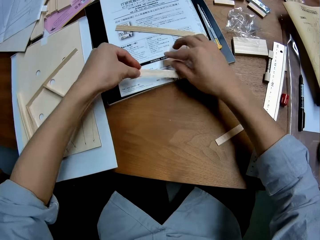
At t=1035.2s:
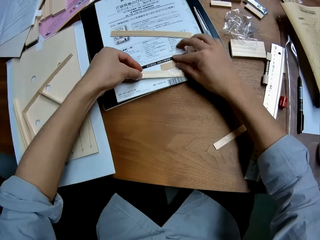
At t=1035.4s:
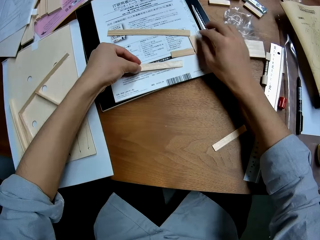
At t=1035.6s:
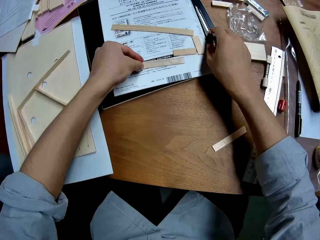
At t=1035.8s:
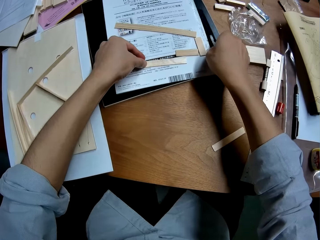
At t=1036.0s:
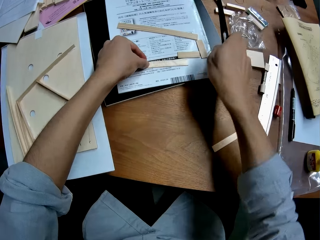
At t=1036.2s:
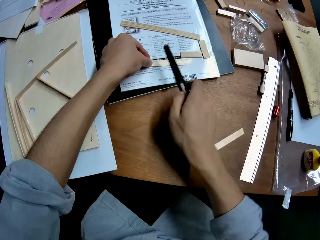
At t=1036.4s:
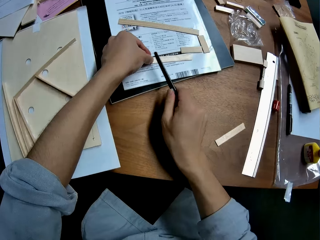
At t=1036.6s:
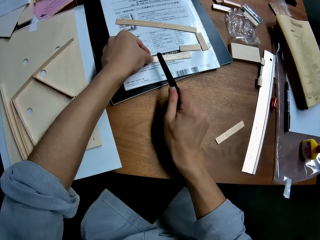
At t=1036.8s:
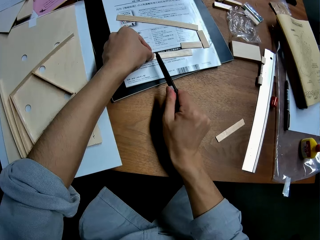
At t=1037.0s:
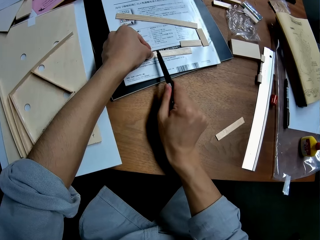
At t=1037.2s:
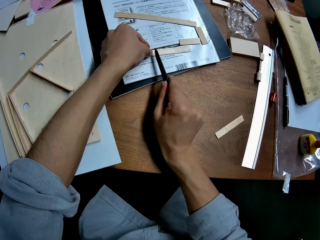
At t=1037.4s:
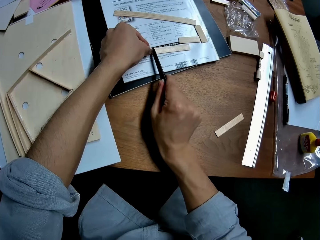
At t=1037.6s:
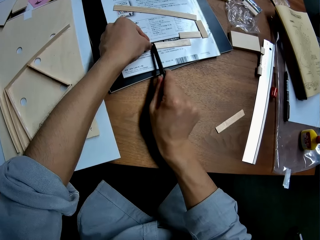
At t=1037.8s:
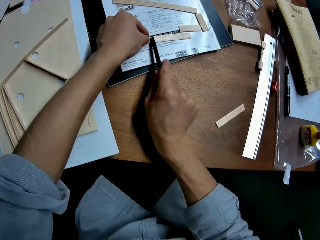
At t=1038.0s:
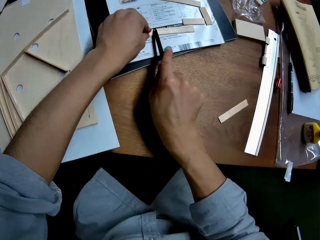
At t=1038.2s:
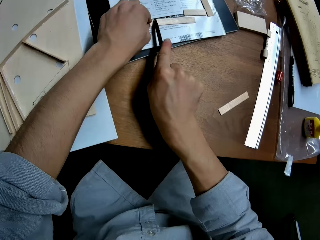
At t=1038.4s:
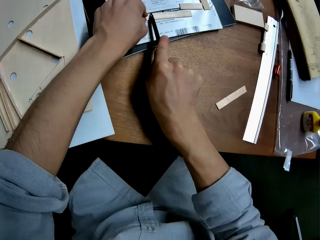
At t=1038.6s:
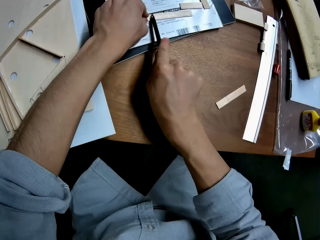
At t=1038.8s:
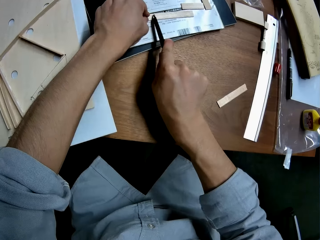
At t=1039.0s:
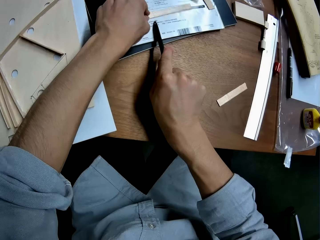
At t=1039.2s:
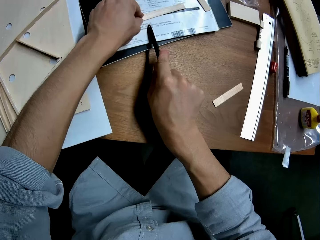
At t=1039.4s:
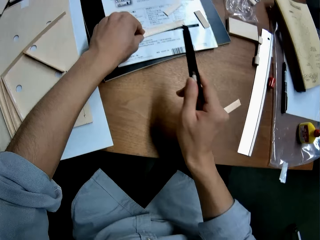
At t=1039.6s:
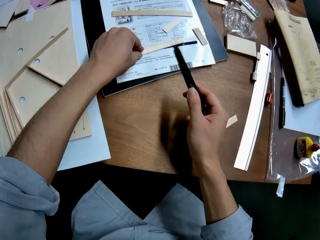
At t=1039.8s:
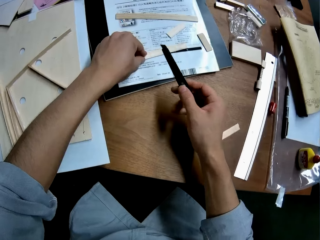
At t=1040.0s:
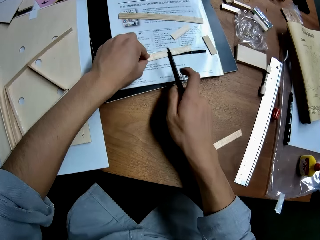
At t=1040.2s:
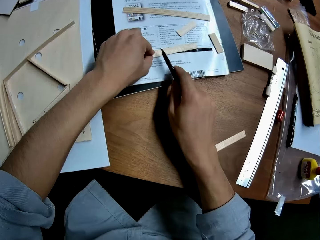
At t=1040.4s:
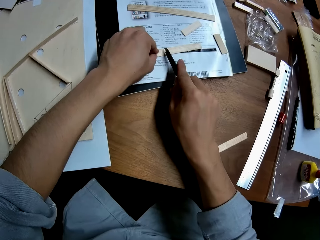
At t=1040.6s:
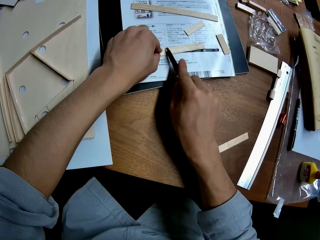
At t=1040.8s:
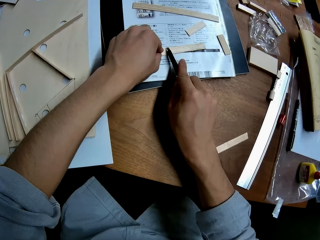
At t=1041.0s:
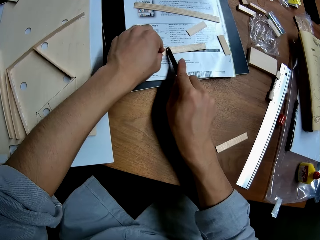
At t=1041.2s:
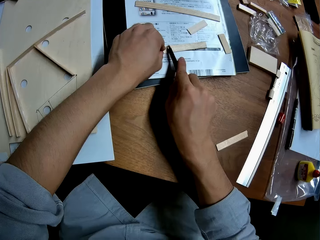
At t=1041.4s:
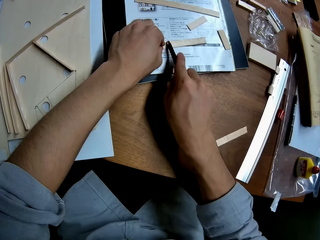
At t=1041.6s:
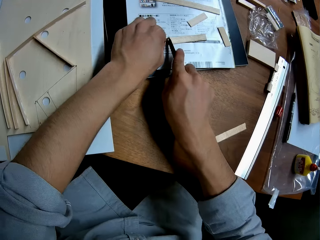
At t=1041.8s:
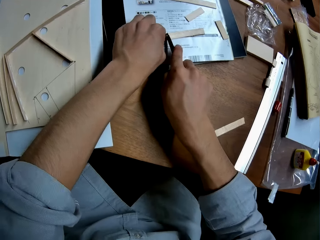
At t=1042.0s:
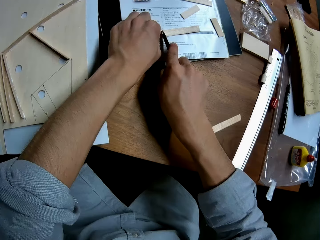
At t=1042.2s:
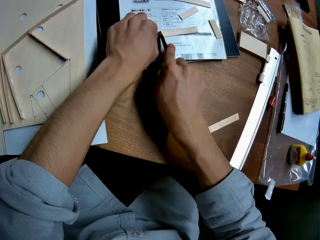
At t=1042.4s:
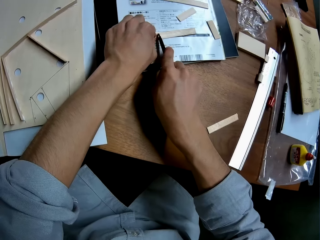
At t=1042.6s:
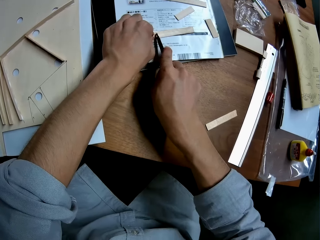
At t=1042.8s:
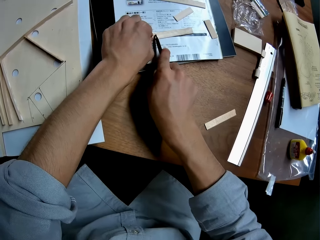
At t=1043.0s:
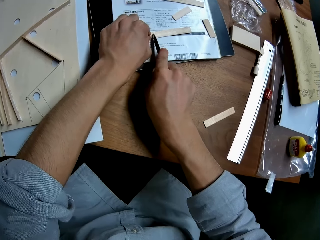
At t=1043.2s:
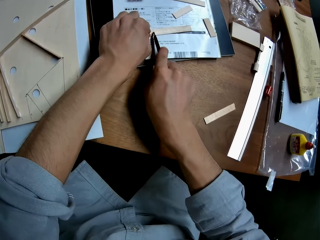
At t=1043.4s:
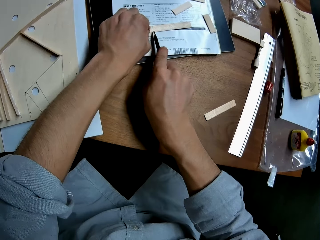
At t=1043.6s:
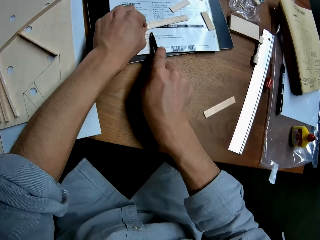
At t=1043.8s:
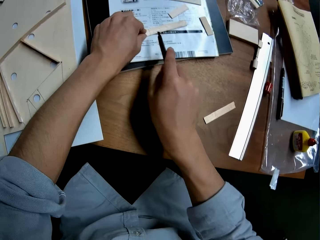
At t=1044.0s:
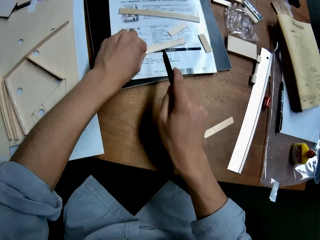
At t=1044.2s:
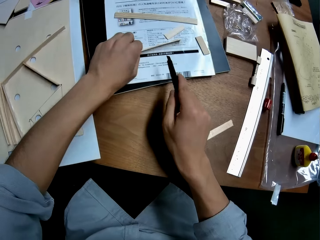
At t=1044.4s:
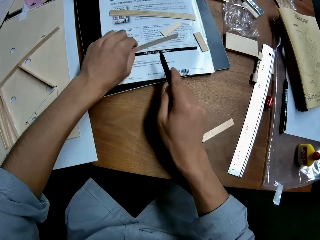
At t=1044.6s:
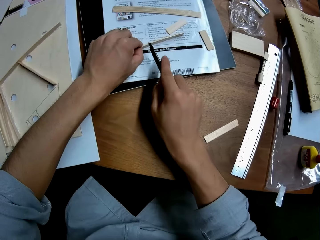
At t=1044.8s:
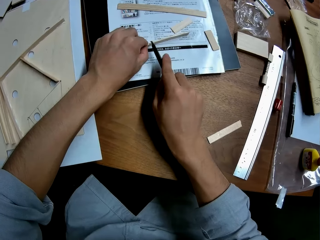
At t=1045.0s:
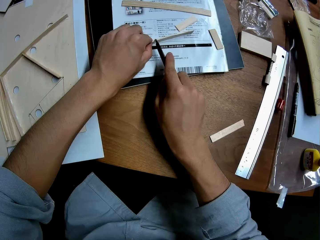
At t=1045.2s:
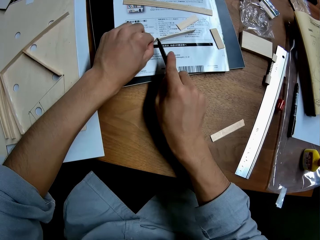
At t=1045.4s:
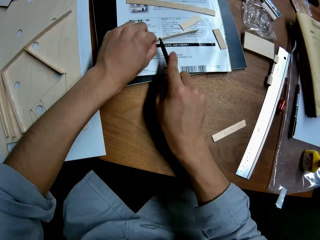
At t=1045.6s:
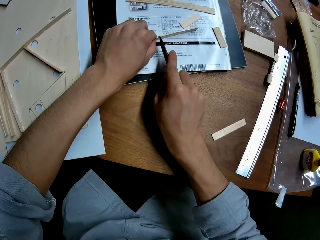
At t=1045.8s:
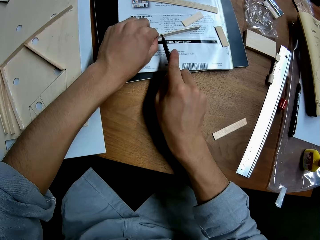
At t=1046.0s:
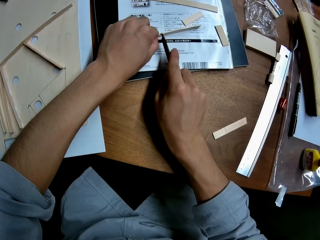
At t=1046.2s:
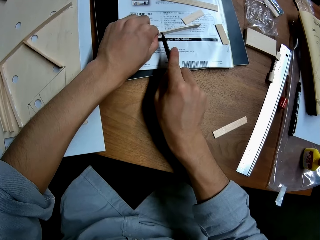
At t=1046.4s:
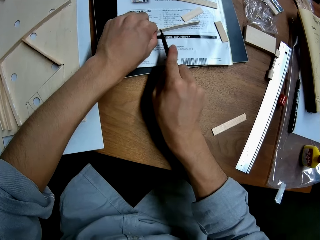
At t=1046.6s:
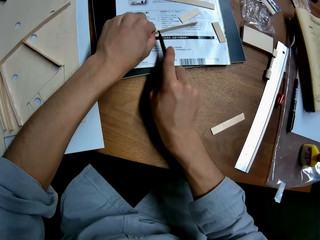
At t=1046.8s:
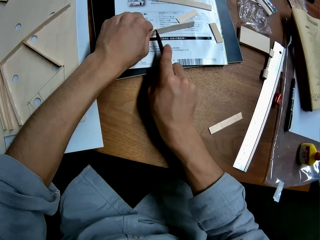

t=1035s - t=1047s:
The camera wearer picks up the cutter from the table. They cut the wood with the cutter.

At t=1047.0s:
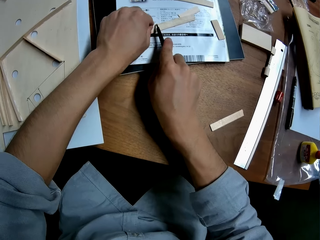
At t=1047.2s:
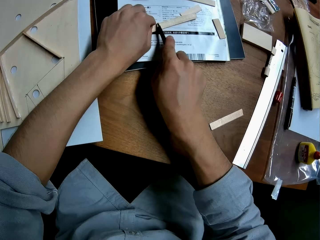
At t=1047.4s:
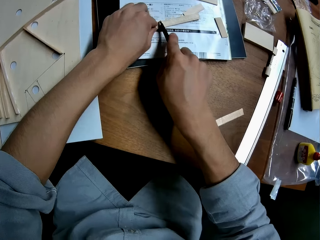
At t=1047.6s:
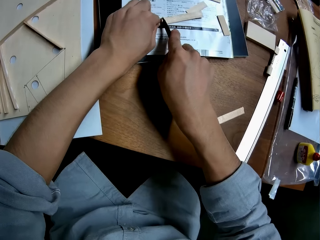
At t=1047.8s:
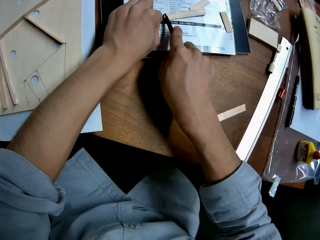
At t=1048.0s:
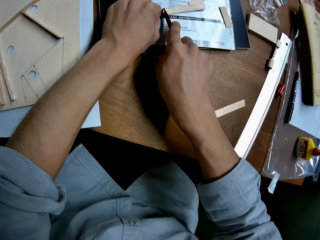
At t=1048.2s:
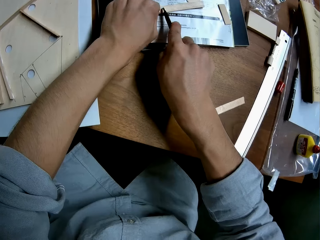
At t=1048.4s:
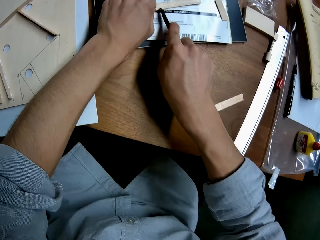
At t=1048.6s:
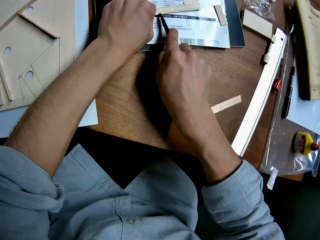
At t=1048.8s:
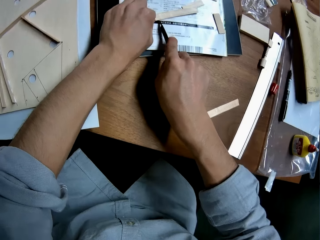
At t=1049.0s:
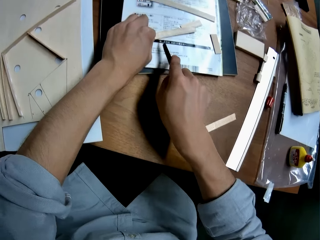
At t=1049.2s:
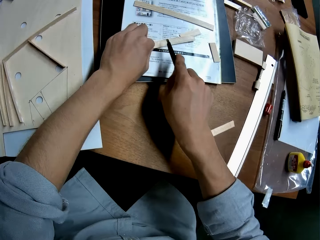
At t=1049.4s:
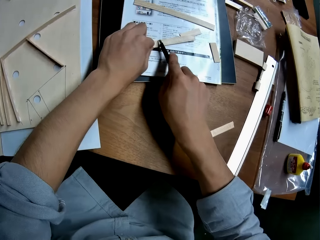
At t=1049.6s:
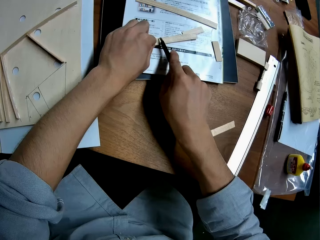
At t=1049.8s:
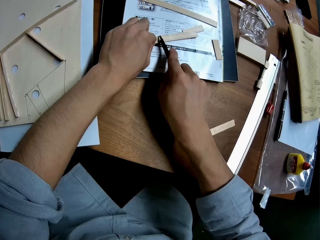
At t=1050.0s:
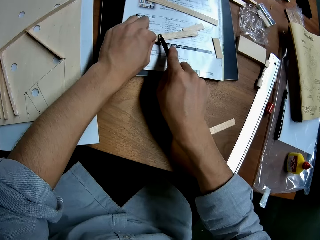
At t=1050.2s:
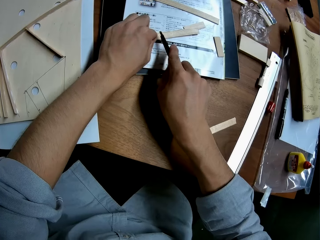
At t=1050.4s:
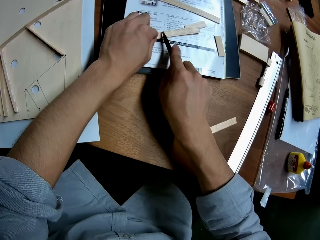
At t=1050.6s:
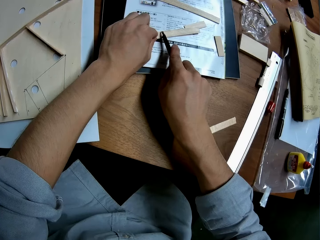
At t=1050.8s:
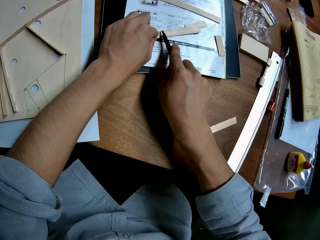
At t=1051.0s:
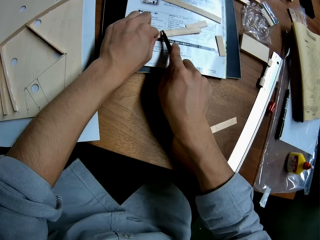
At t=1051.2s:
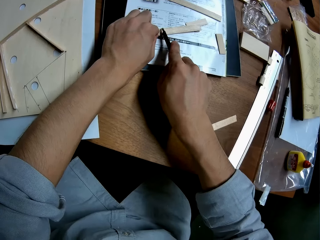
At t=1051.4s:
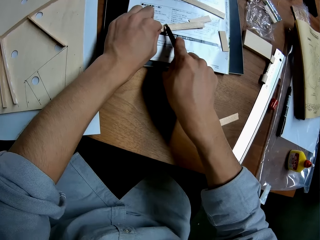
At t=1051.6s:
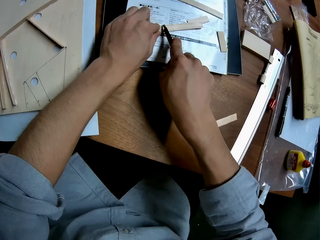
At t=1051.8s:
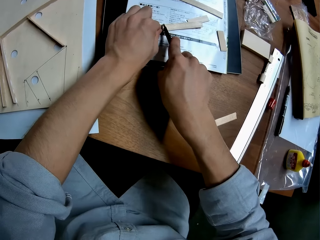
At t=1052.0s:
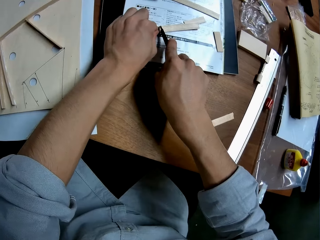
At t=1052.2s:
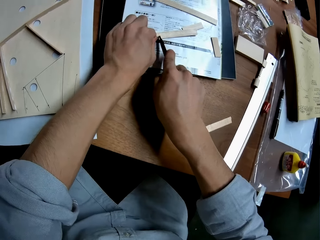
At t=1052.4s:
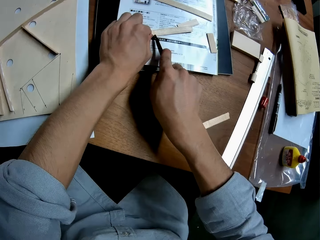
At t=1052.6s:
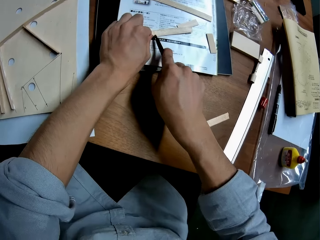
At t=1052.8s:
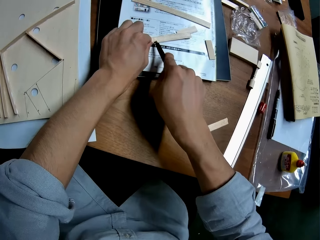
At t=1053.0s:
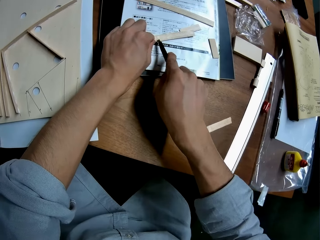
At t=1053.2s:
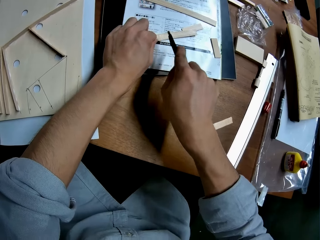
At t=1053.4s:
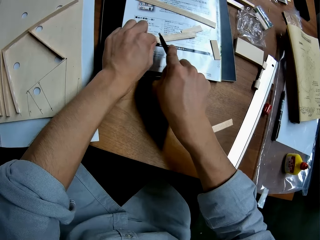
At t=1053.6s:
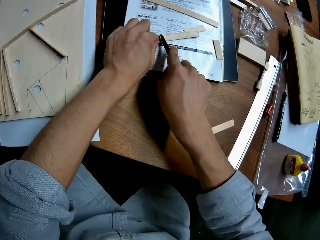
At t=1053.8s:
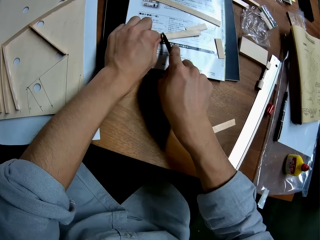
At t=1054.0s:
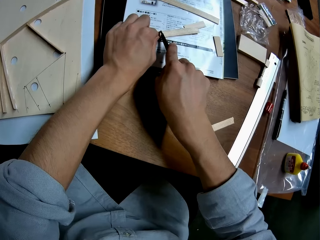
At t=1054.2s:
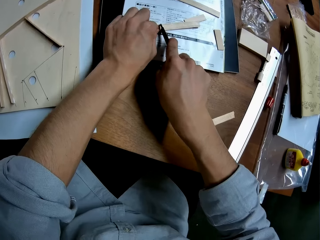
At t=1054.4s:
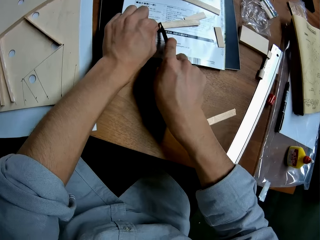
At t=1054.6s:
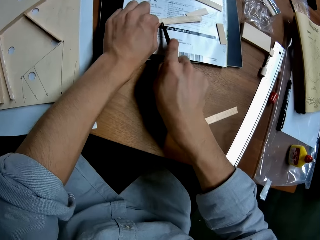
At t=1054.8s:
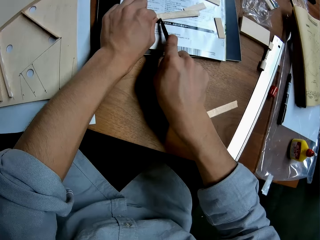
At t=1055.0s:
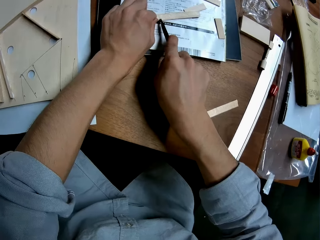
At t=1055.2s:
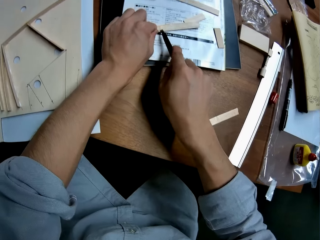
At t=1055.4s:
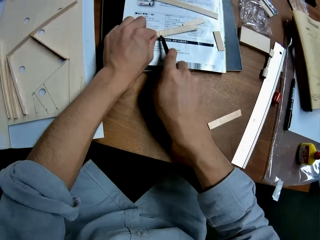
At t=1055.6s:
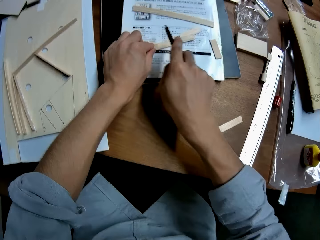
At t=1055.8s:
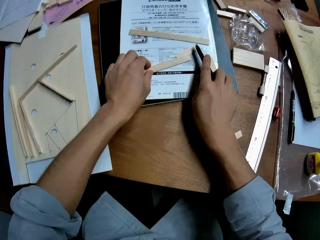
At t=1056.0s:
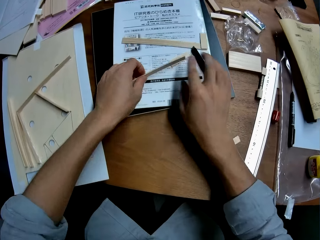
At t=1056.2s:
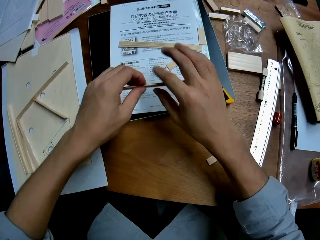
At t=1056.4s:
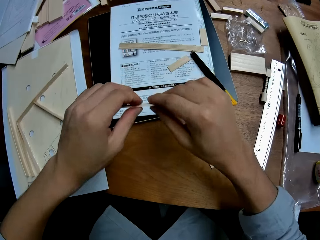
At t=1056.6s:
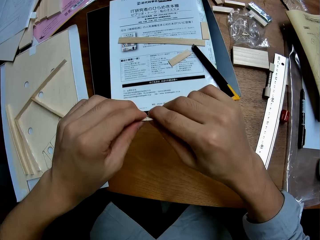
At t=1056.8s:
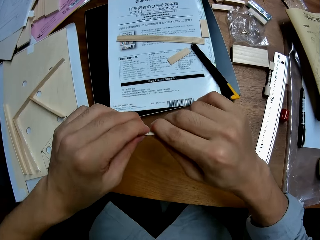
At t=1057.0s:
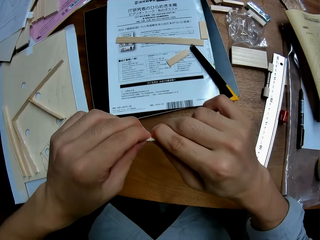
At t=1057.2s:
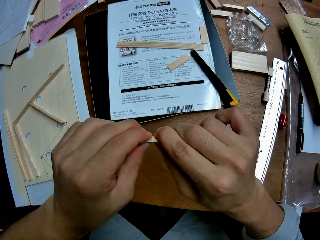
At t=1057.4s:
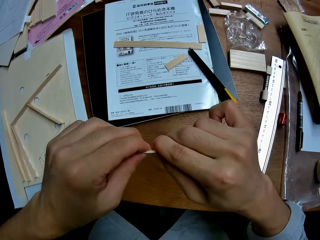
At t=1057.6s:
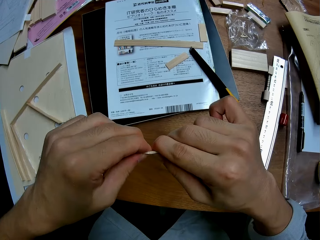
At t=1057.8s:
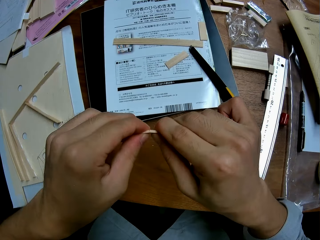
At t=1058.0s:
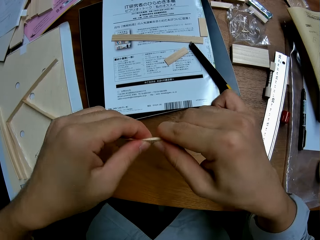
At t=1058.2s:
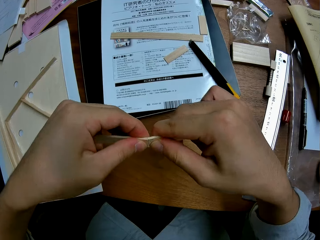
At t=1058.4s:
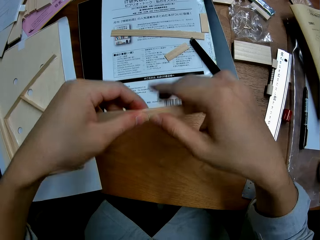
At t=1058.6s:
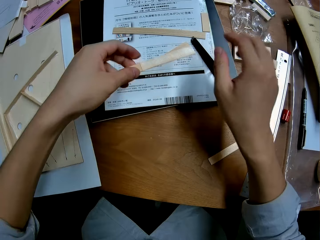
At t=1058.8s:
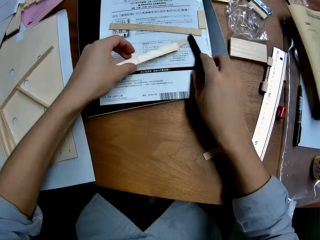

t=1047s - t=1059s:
The camera wearer drops the cutter on the table. They separate the piece of wood.
